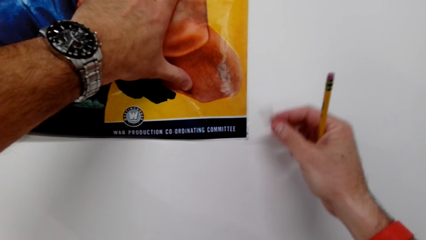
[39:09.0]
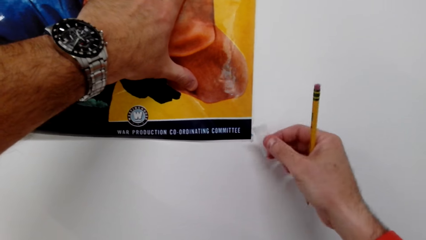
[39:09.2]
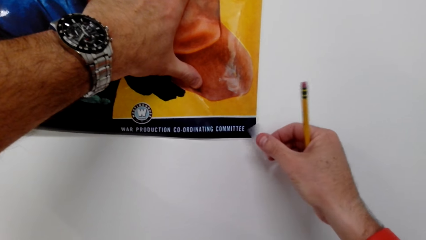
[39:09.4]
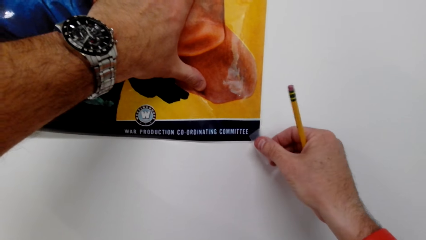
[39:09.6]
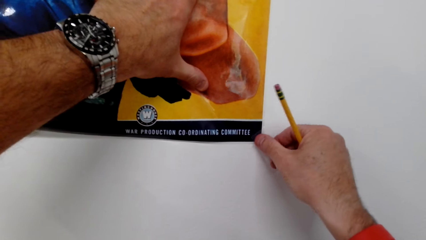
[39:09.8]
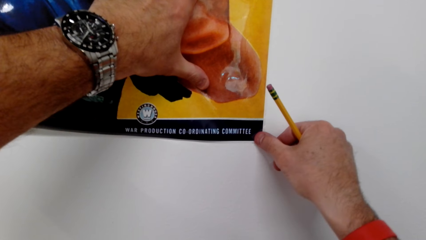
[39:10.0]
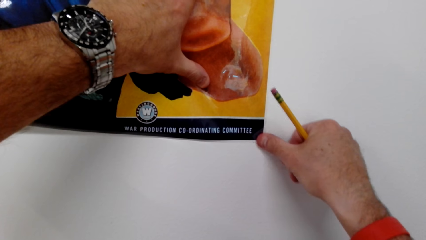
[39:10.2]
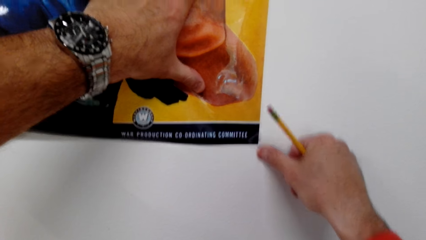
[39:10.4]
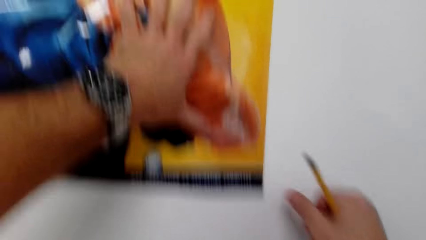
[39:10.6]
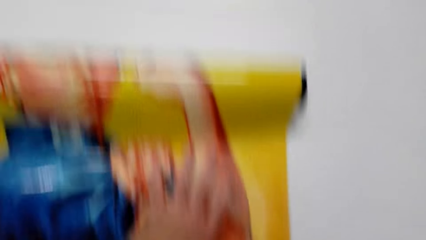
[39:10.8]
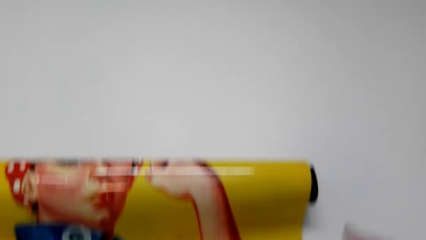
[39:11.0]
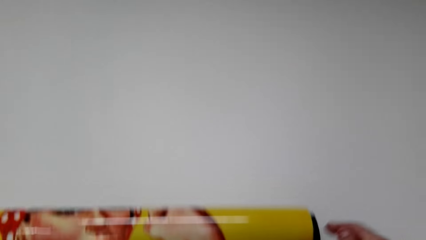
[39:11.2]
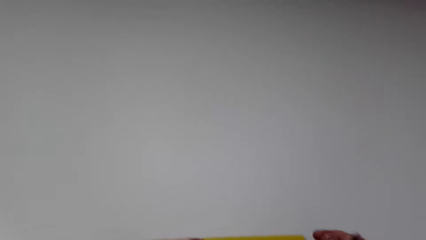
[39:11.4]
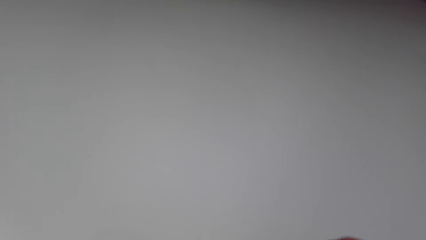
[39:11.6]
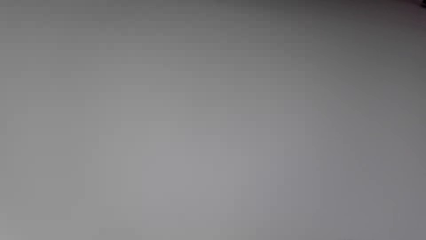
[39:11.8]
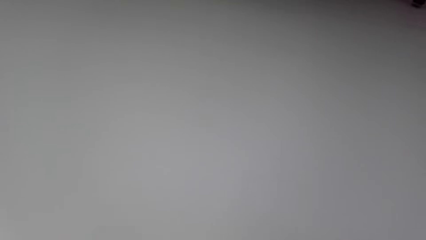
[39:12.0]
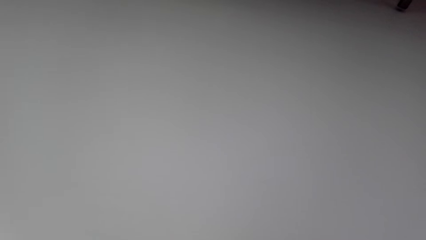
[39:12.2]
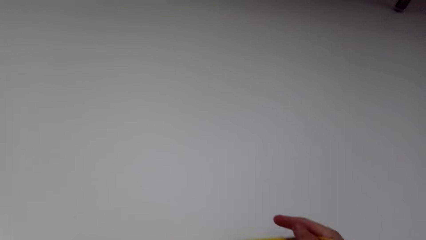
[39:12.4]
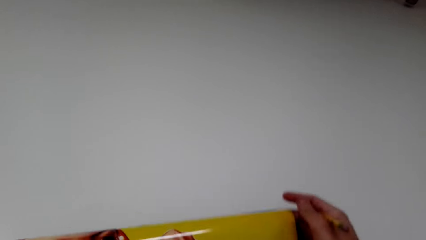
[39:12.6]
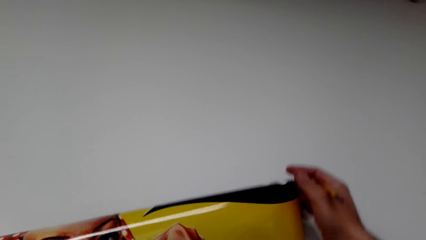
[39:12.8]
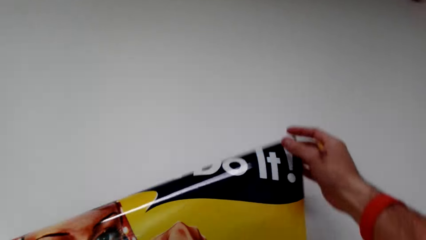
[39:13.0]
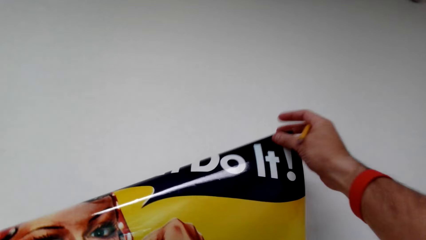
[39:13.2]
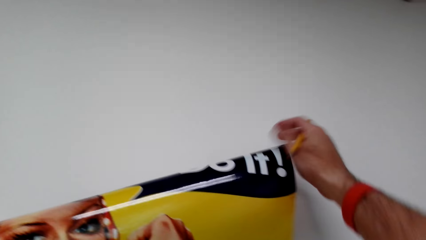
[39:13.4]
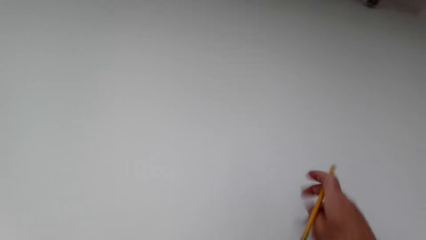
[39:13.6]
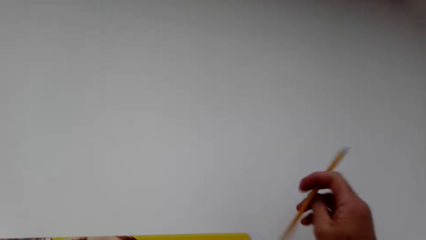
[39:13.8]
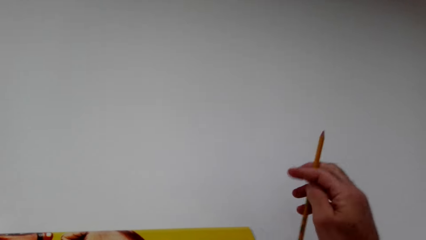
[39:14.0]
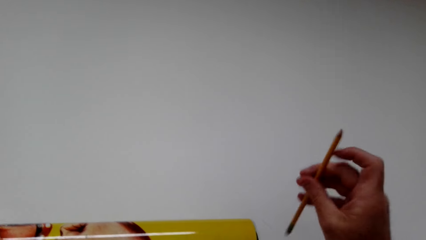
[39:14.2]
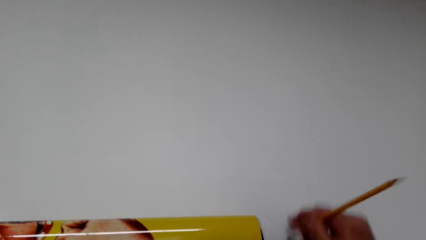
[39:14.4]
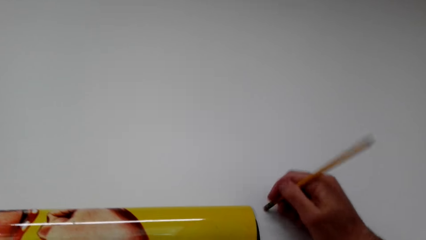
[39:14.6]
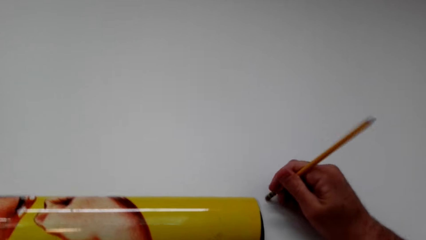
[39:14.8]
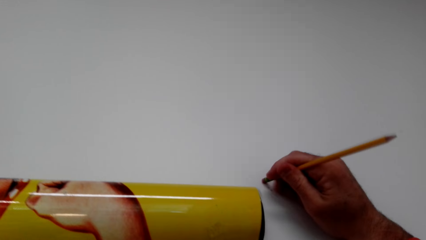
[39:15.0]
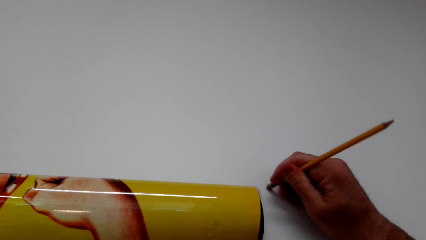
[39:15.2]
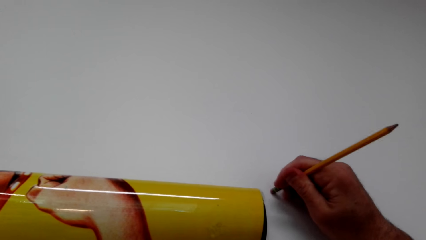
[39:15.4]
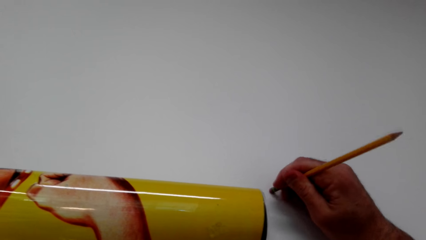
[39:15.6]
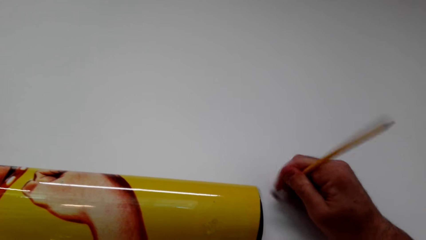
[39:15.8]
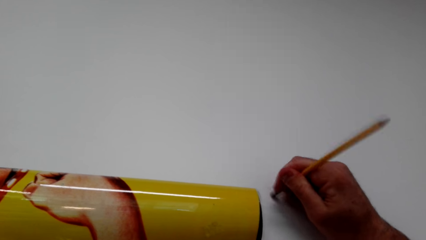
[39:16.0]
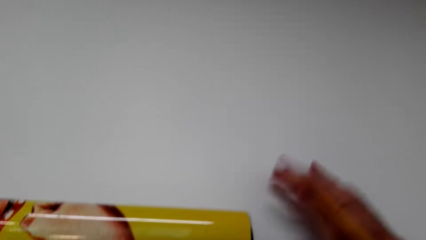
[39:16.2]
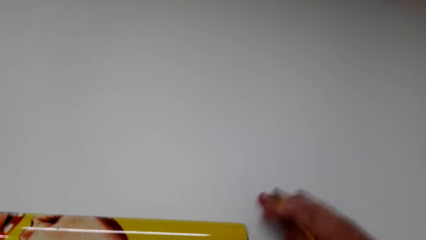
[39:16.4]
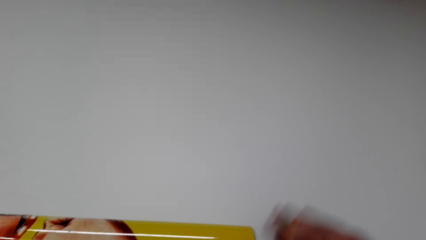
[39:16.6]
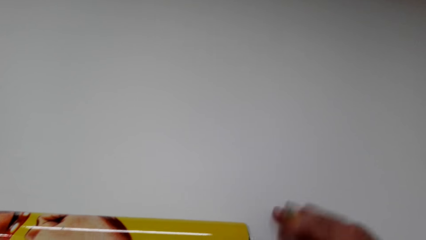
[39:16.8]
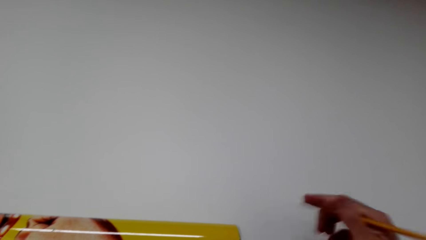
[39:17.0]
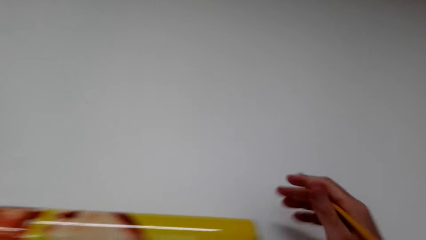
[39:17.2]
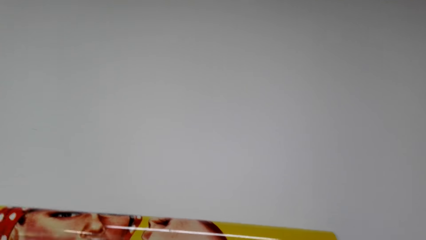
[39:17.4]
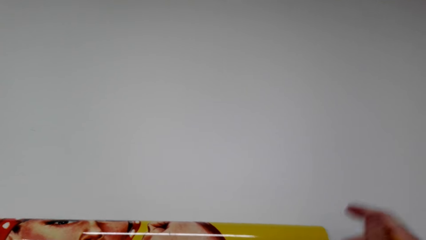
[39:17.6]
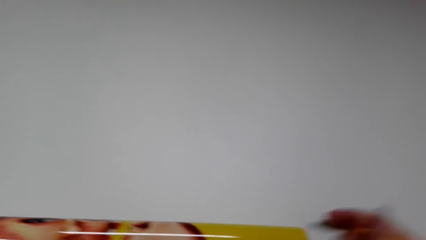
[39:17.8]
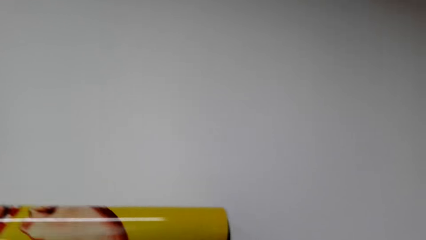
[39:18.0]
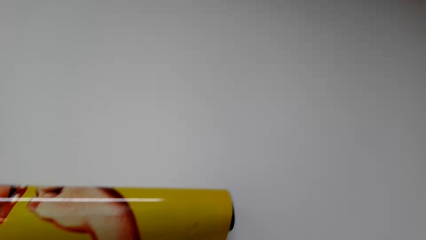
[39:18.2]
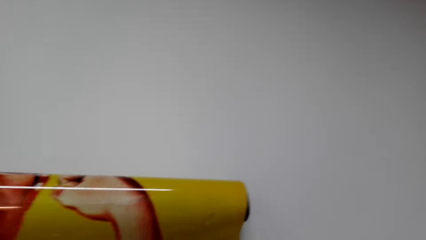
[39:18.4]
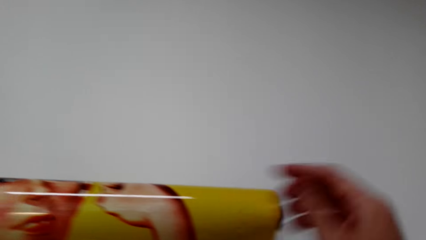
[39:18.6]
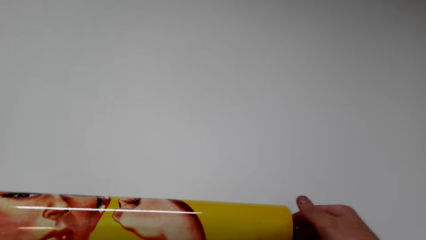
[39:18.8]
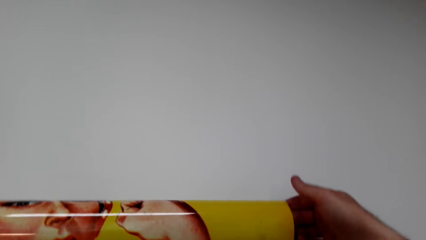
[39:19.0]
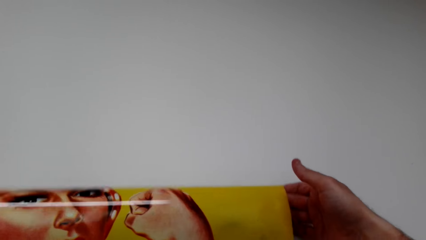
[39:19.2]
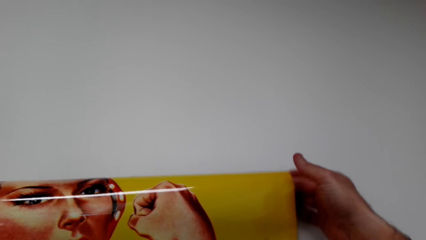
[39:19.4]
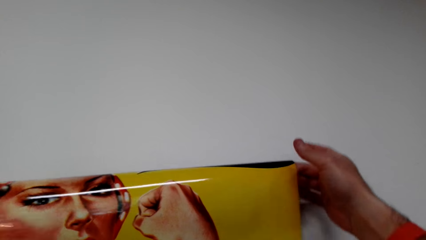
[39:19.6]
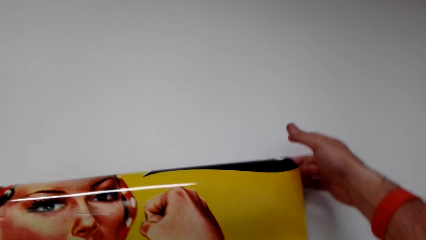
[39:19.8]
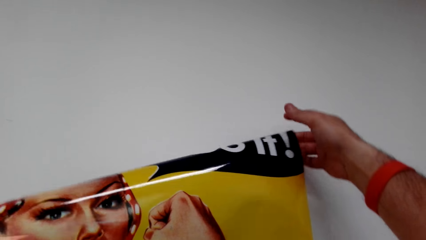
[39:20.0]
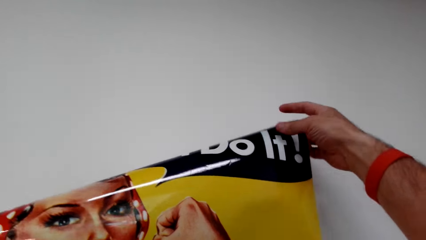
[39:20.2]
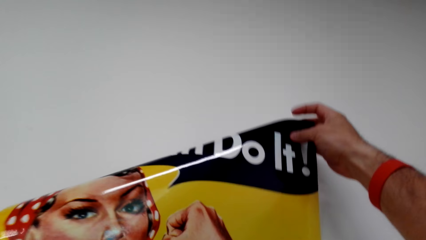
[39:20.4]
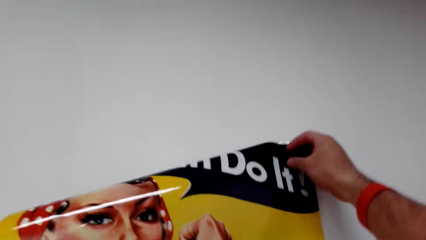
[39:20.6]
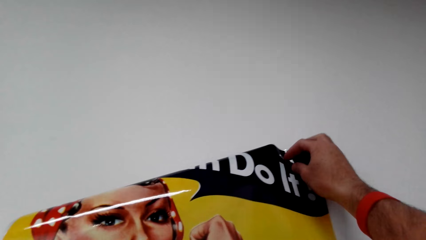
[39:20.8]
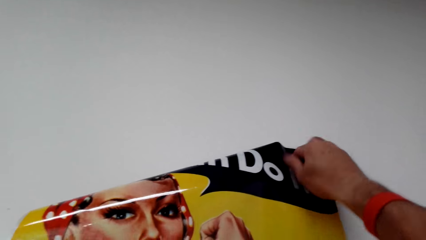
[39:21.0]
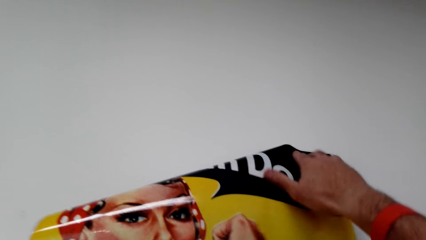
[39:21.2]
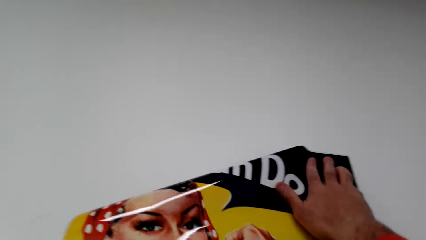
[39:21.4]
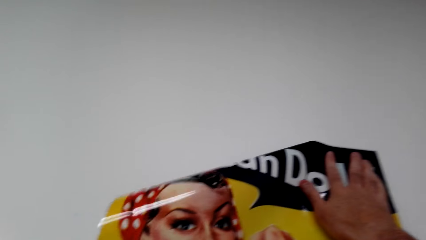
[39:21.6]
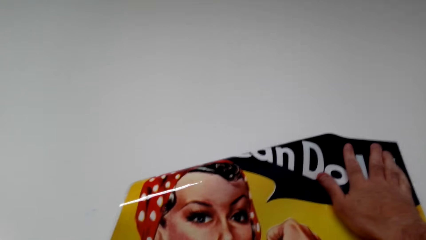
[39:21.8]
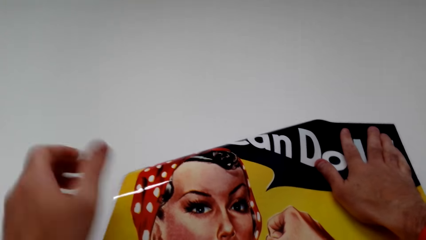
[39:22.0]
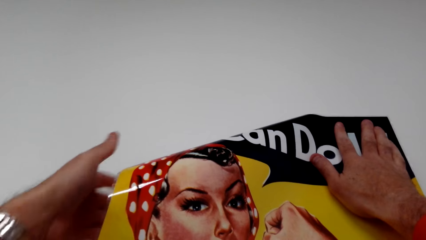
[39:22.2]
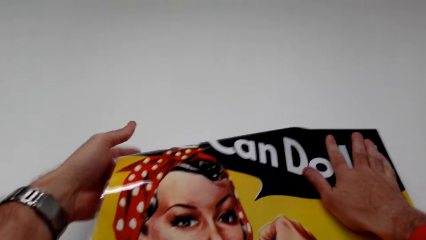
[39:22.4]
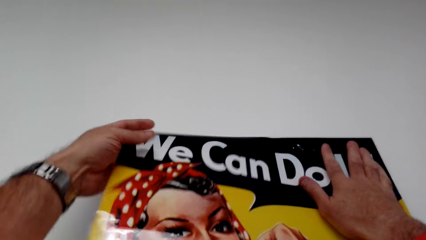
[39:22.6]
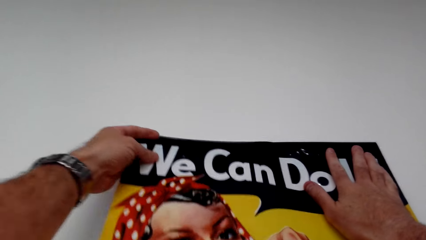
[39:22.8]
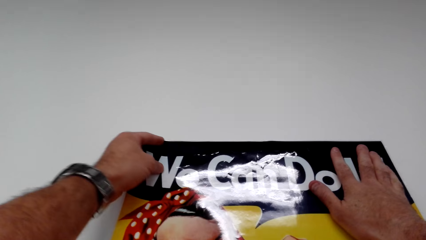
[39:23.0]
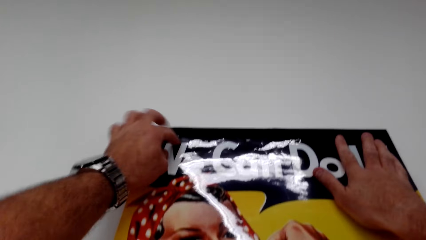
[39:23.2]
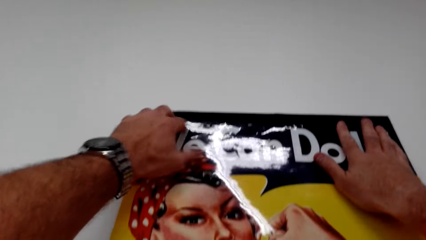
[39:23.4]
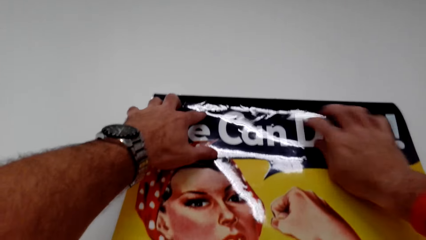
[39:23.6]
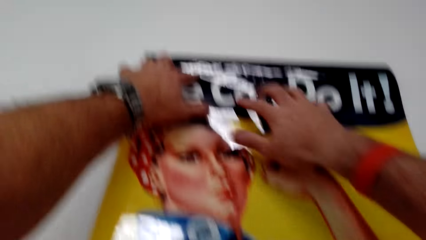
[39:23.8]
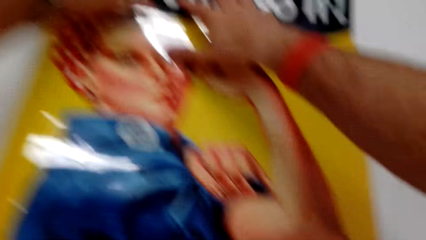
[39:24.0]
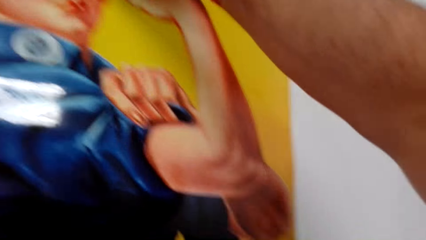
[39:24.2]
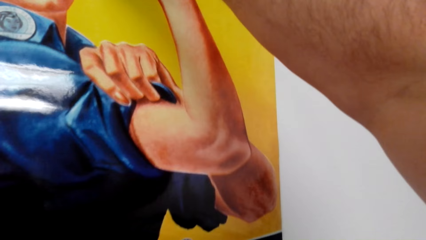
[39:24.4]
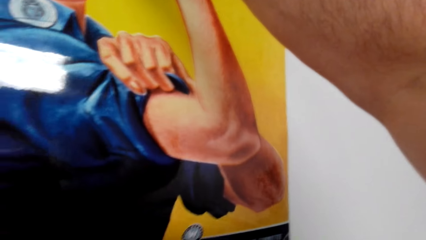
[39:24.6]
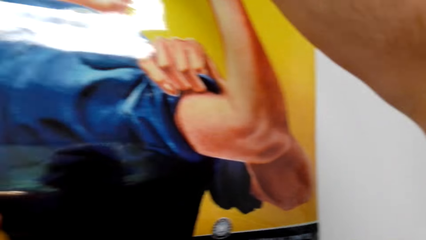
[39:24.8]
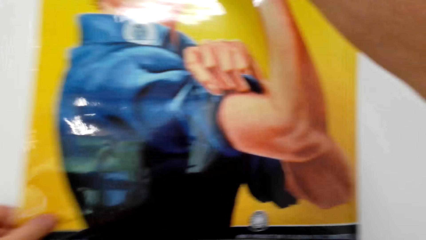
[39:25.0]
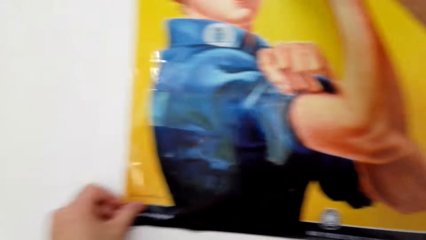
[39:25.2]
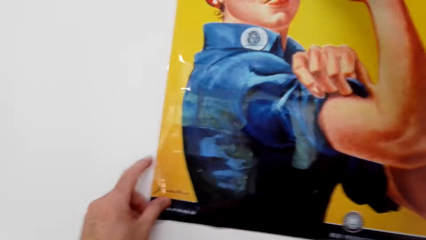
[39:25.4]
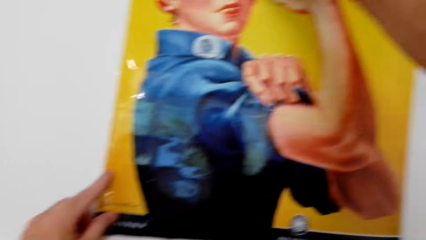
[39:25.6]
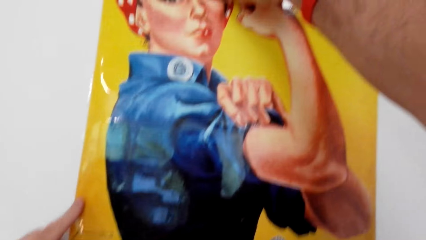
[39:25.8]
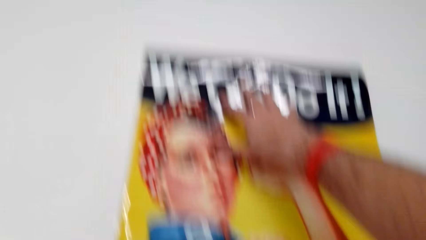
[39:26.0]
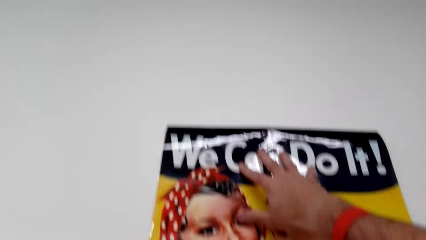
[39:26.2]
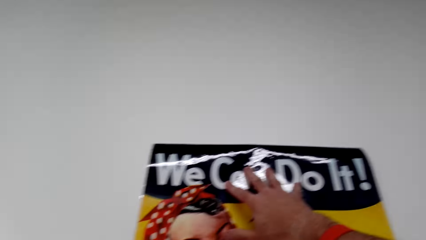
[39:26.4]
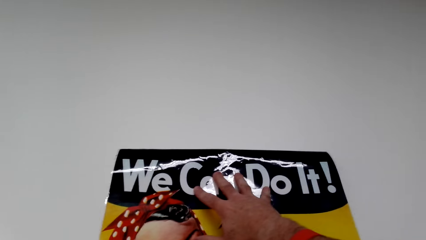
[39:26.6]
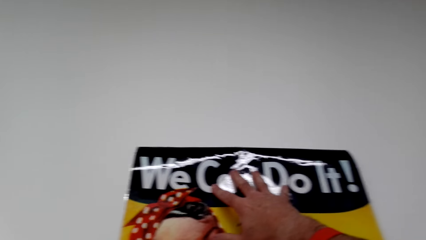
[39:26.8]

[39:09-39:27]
The camera wearer hangs the art paint on the wall with the sellotape. He rubs the wall with the pencil rub with his right hand. He wipes the wall with his right hand. He sticks a wallpaper with the sellotape. He holds the art paint with his right hand. He holds the art paint with his left hand. He looks at the art paint.
